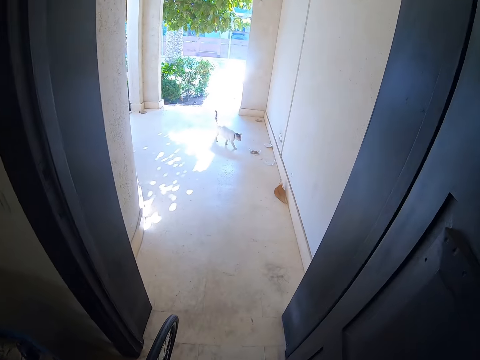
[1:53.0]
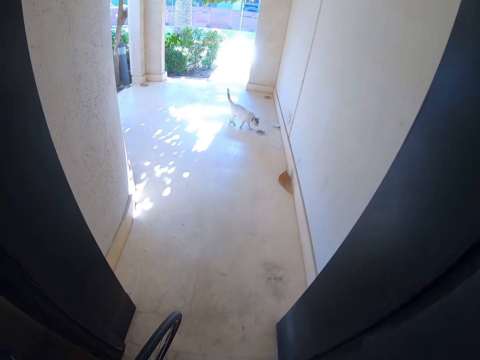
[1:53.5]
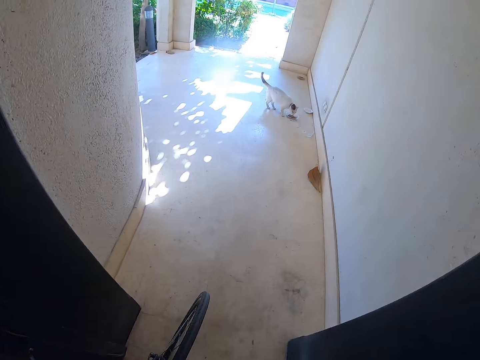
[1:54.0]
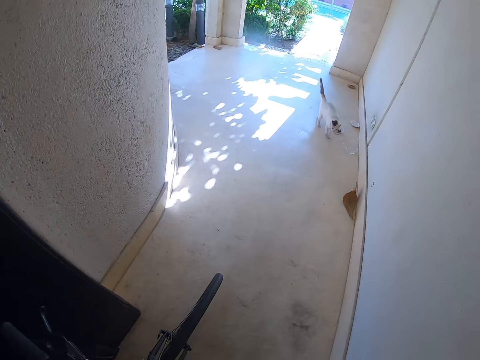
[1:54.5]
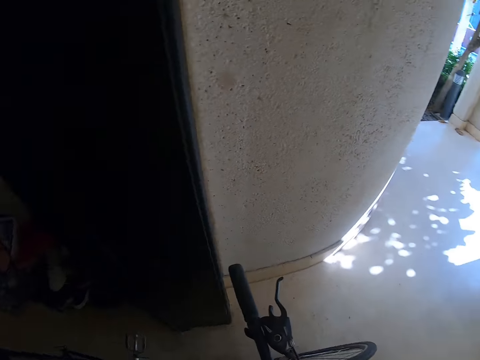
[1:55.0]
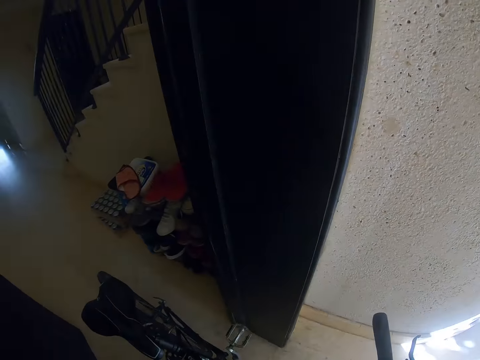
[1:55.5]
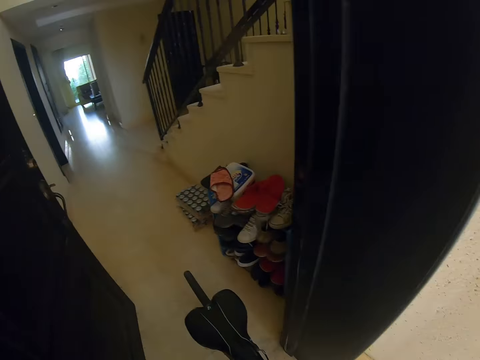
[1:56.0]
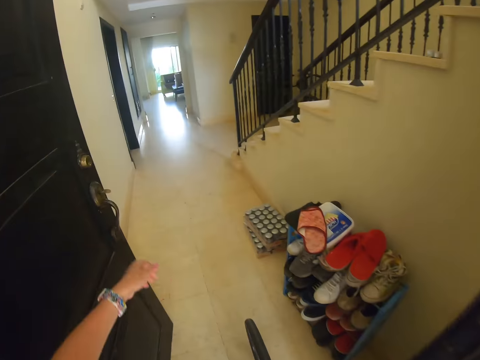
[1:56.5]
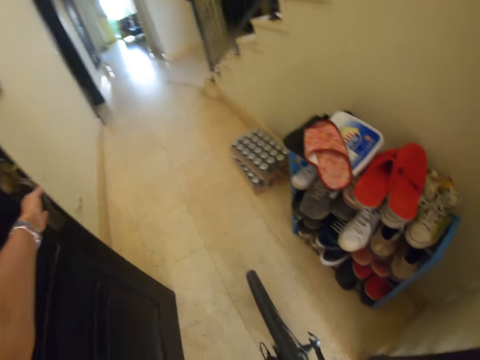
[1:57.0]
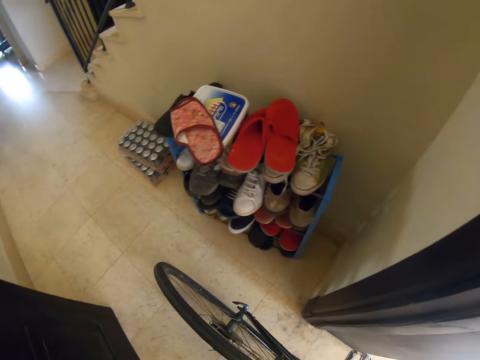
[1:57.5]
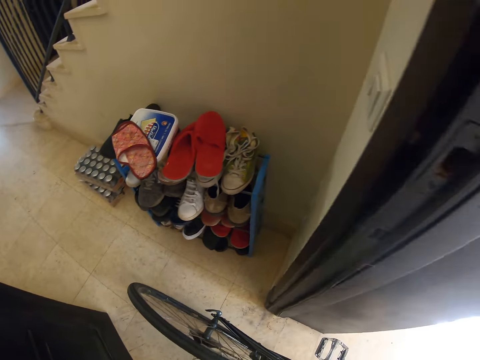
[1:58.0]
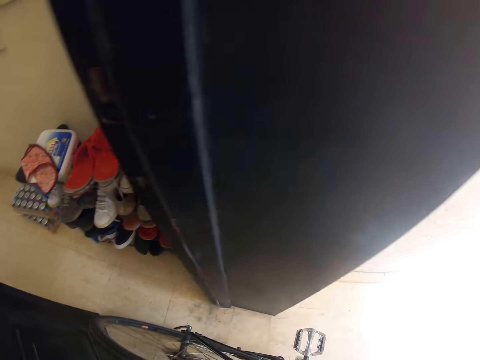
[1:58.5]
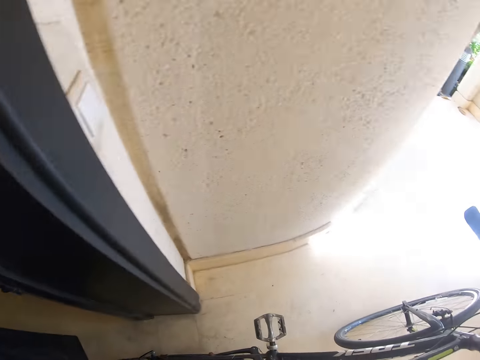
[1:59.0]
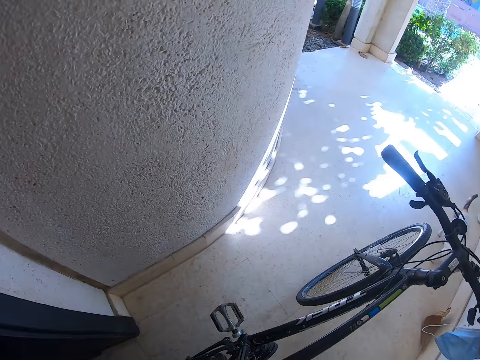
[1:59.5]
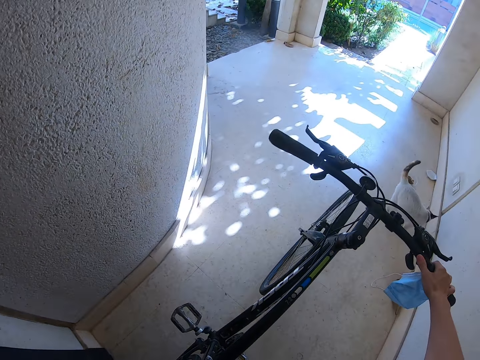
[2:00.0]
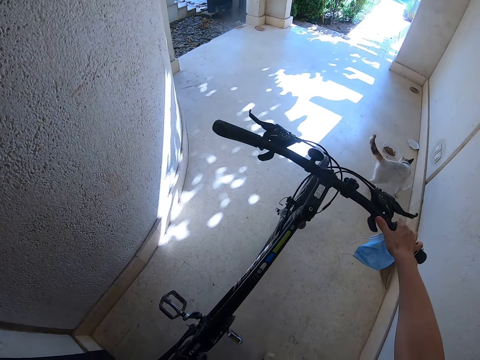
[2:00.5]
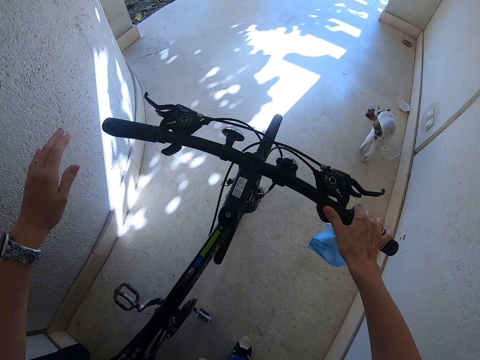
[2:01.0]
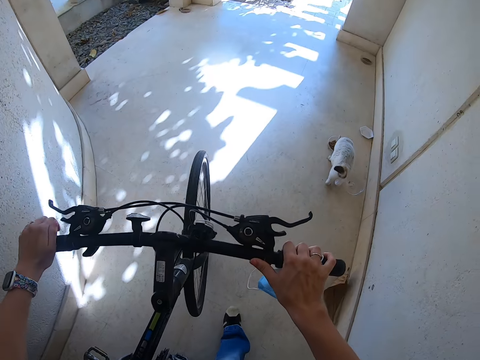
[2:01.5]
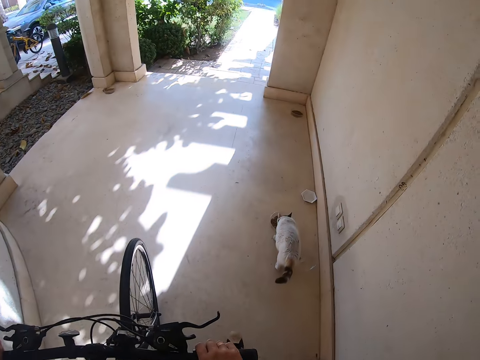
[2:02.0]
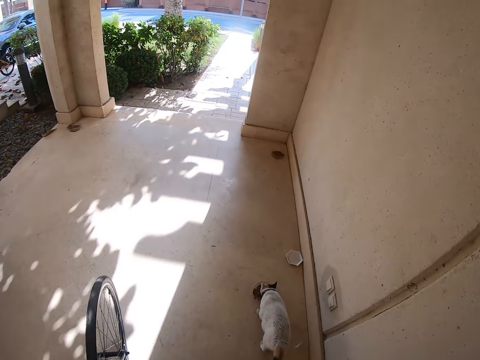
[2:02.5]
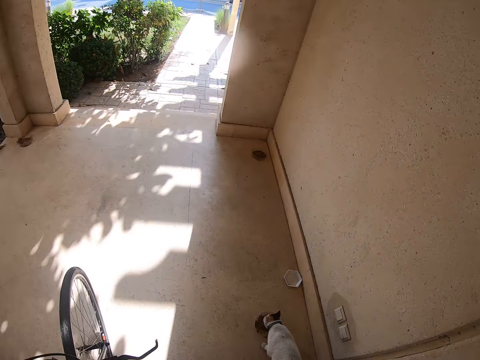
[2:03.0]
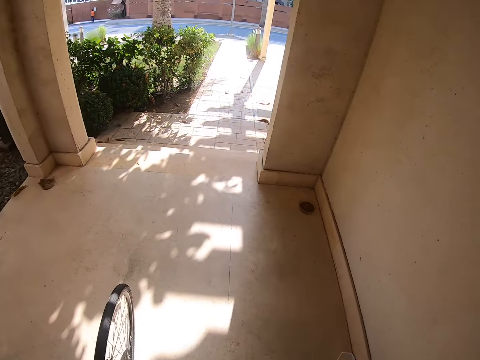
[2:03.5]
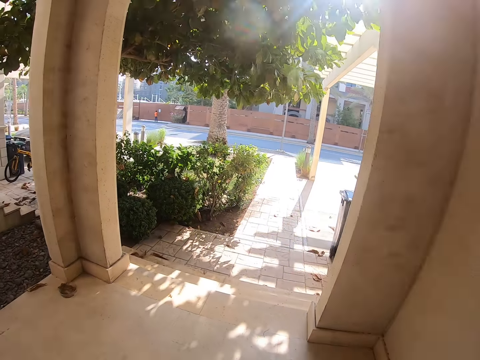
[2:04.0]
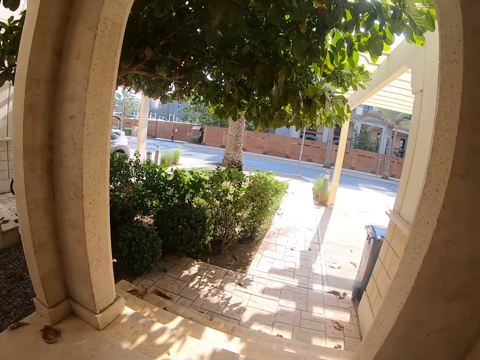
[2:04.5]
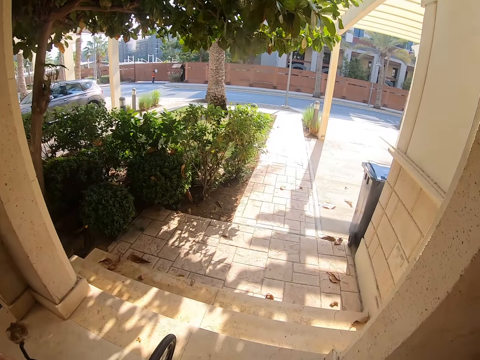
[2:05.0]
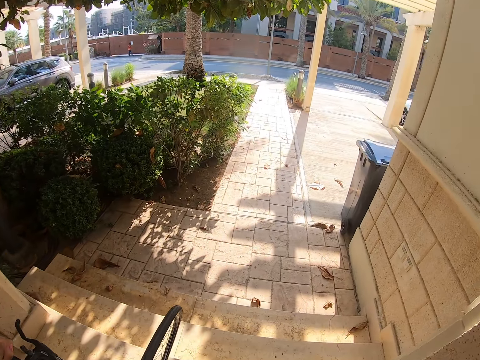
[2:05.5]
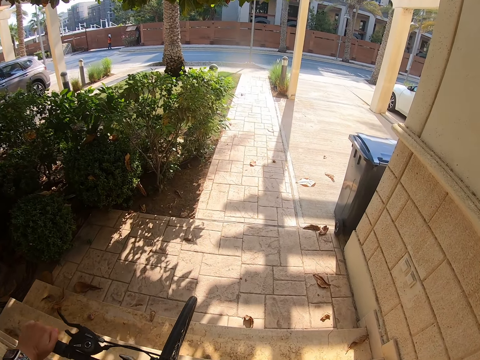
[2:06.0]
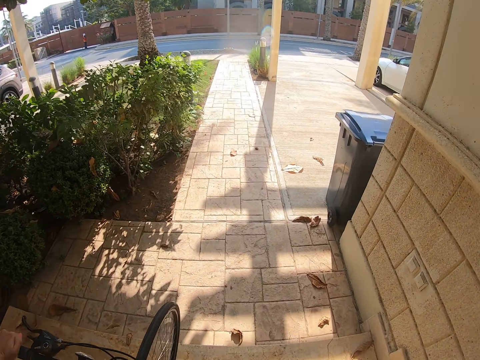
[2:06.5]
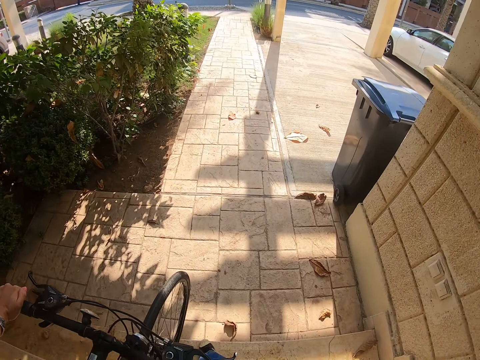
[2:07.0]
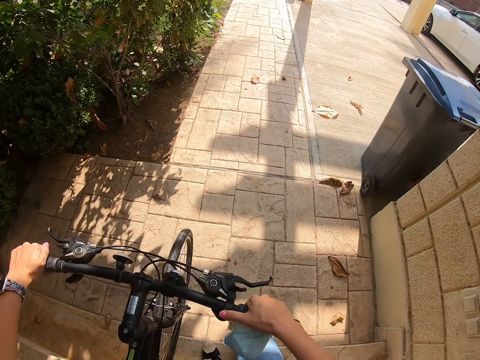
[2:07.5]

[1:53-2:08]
The camera wearer pushes a bicycle. They move out. They close a door. They push the bicycle. They exit the house.

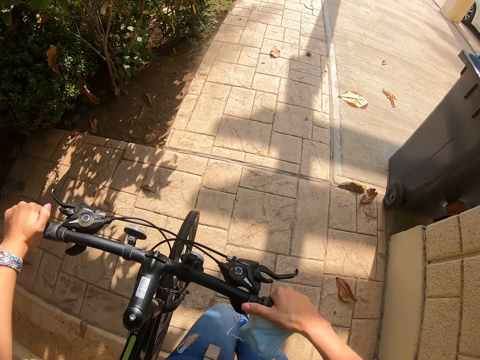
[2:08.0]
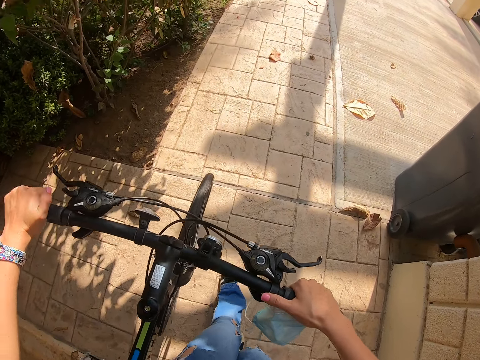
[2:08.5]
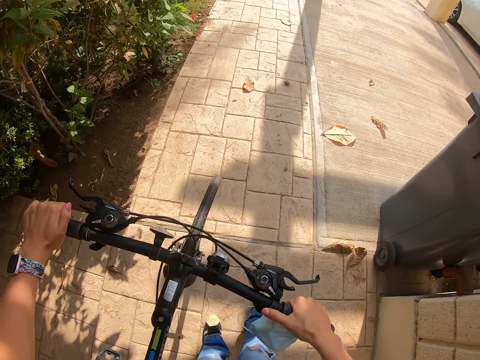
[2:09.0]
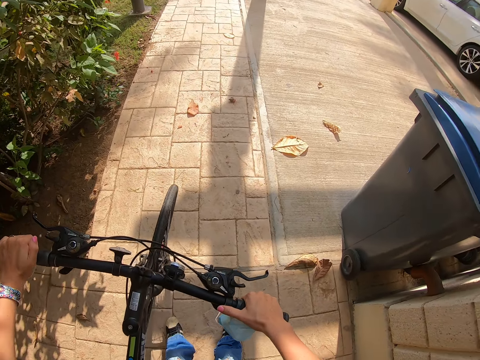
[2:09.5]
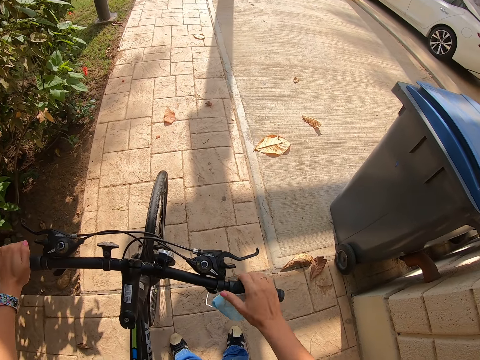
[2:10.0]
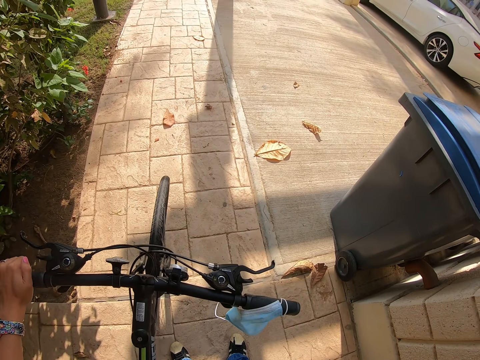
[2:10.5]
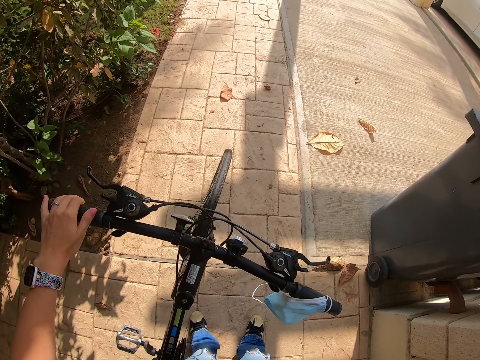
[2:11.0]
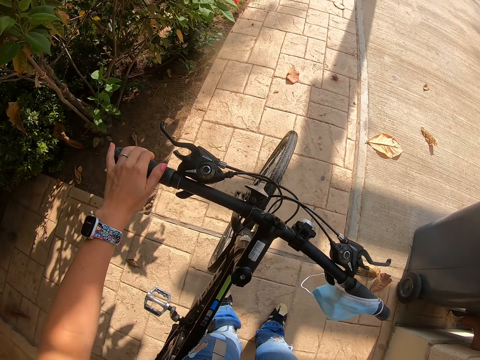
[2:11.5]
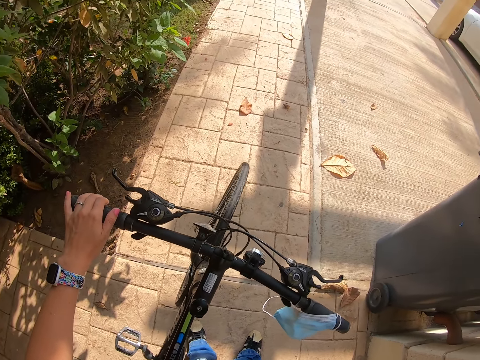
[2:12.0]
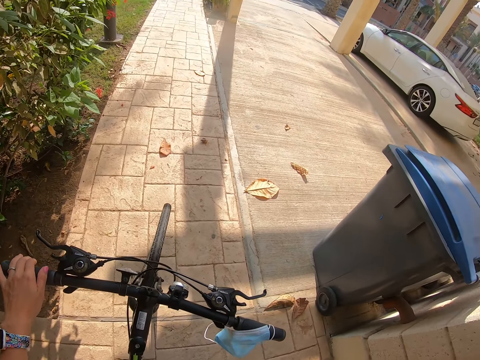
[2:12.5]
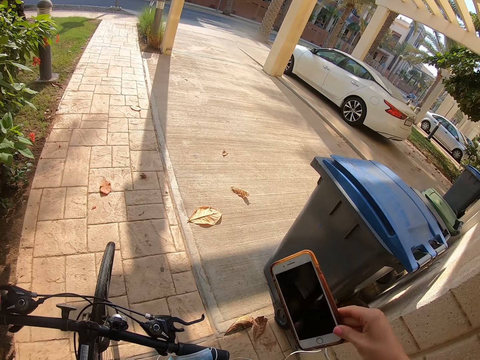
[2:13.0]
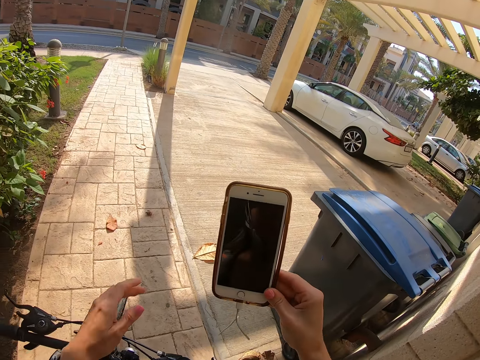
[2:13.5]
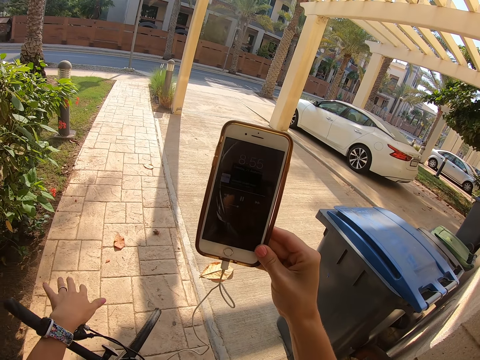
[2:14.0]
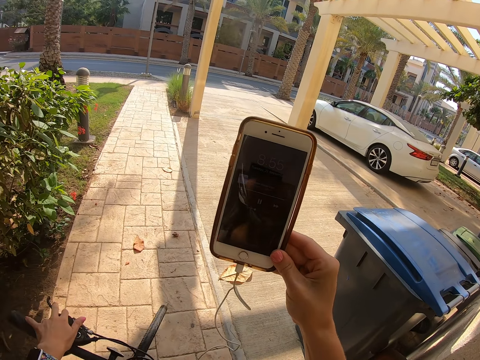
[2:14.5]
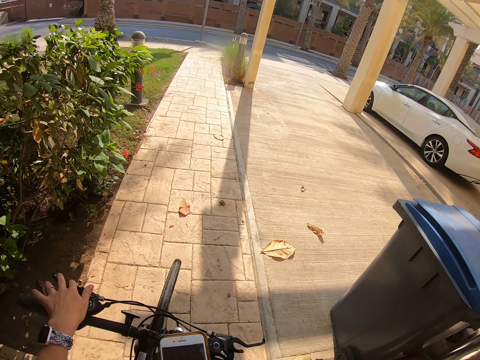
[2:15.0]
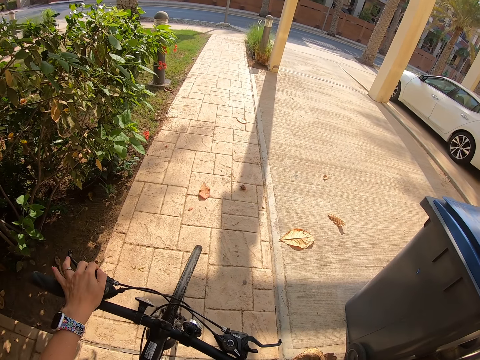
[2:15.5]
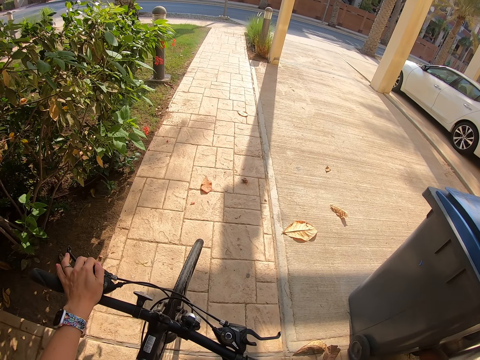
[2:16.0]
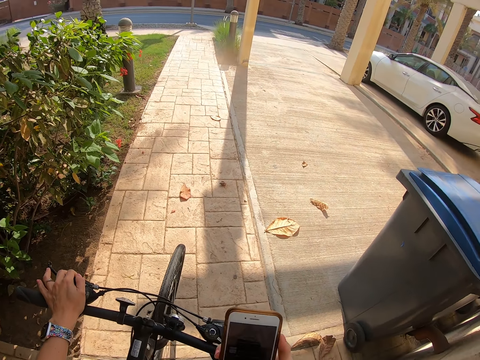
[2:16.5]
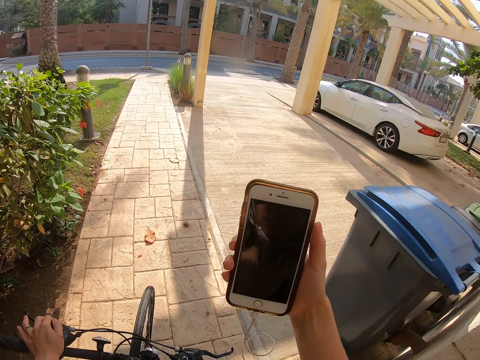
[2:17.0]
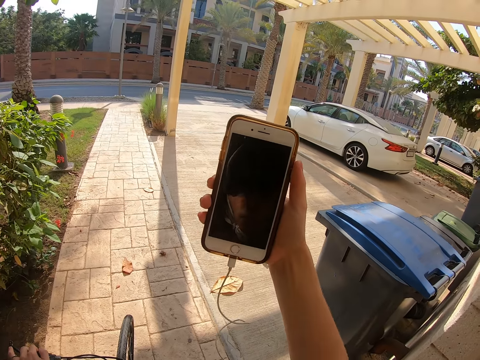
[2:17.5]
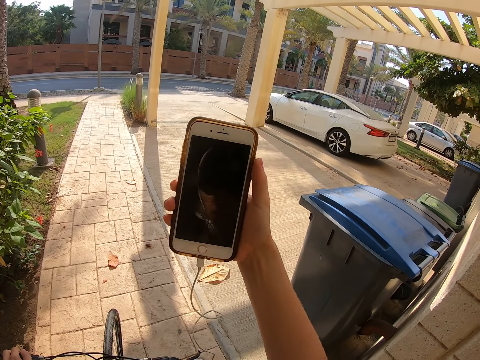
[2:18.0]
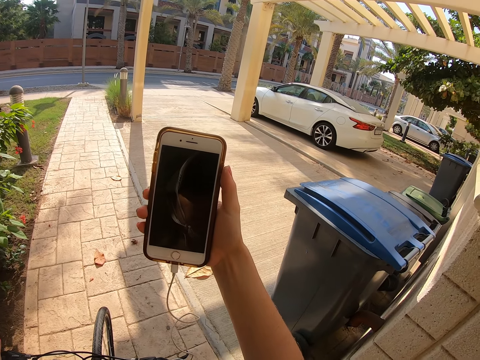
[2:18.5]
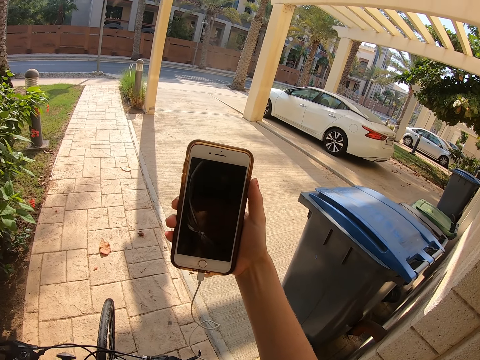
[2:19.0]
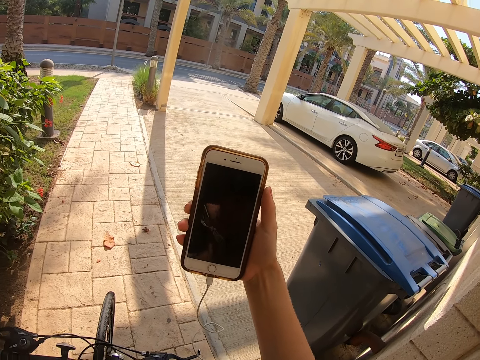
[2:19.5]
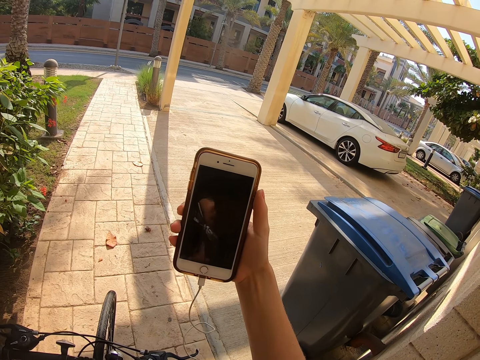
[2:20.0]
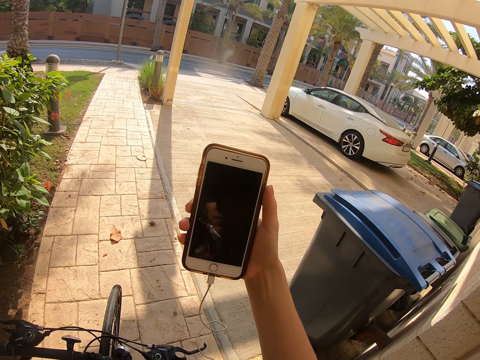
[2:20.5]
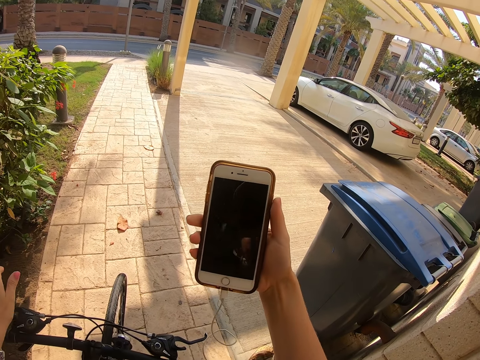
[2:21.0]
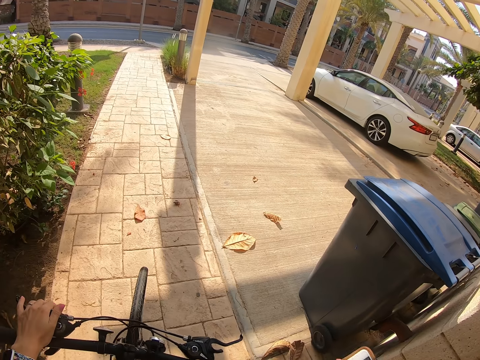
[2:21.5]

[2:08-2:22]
The camera wearer picks up a phone. They release a bicycle and hold the bicycle. They use the phone. They lift the phone. They look in the phone.
